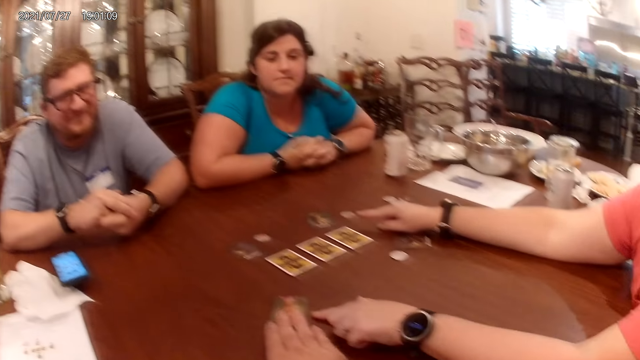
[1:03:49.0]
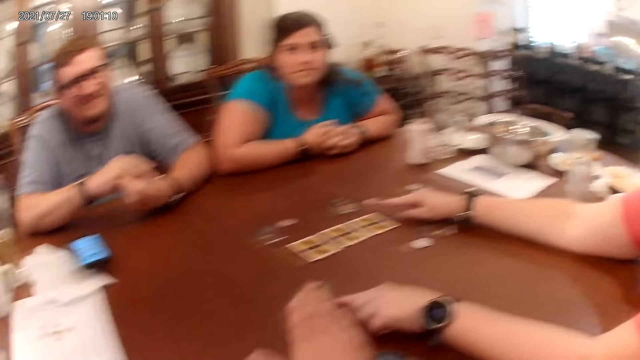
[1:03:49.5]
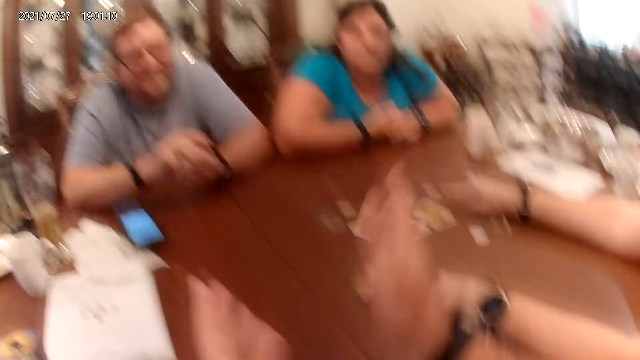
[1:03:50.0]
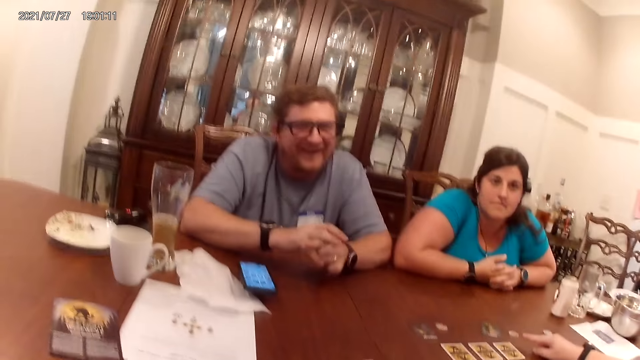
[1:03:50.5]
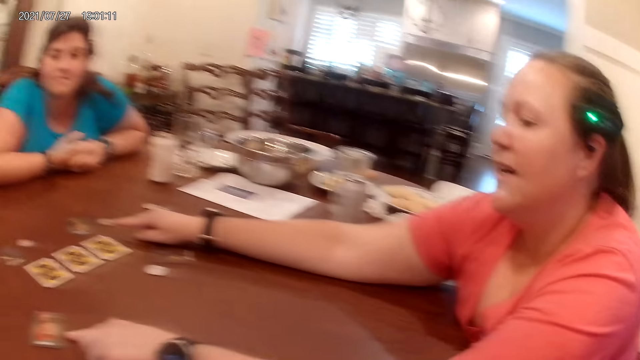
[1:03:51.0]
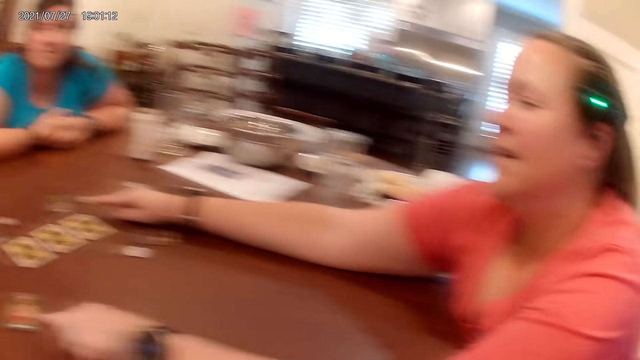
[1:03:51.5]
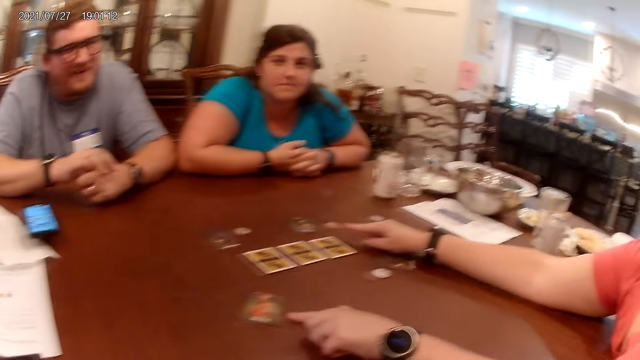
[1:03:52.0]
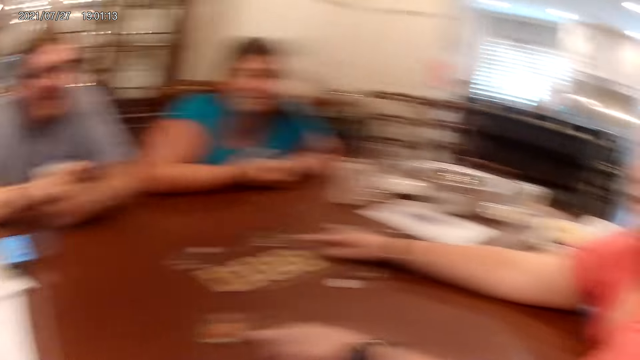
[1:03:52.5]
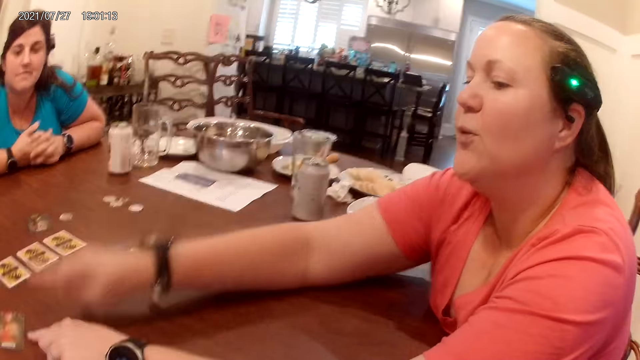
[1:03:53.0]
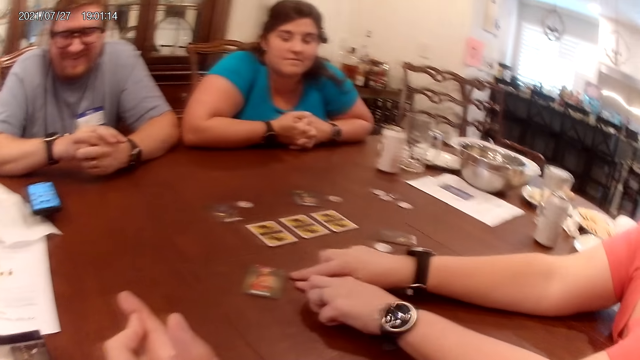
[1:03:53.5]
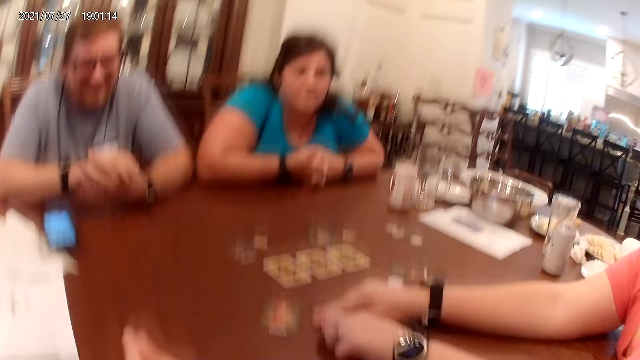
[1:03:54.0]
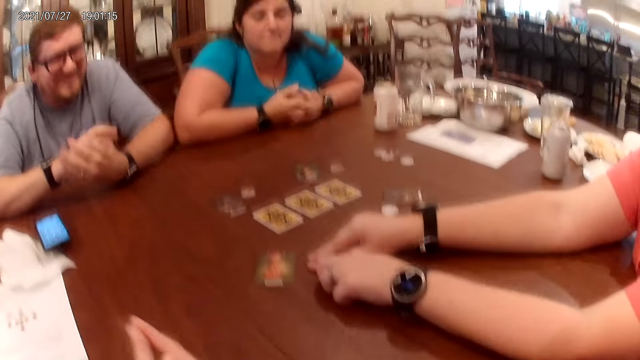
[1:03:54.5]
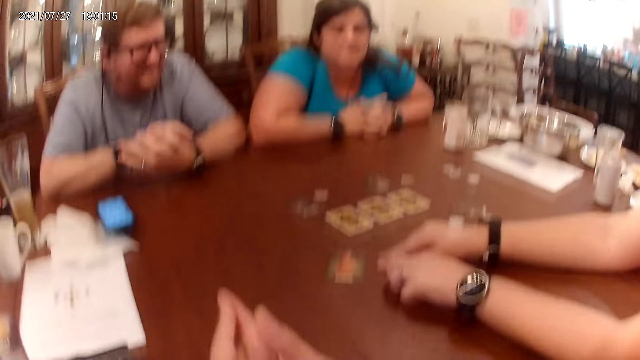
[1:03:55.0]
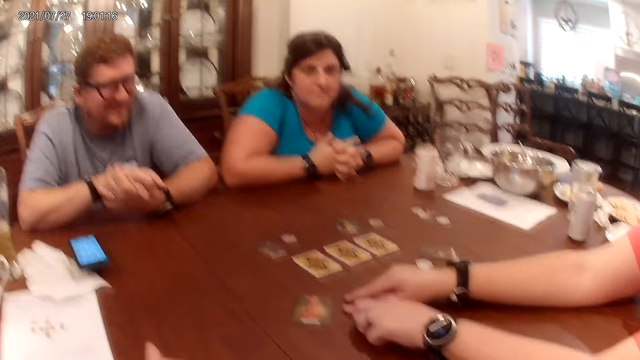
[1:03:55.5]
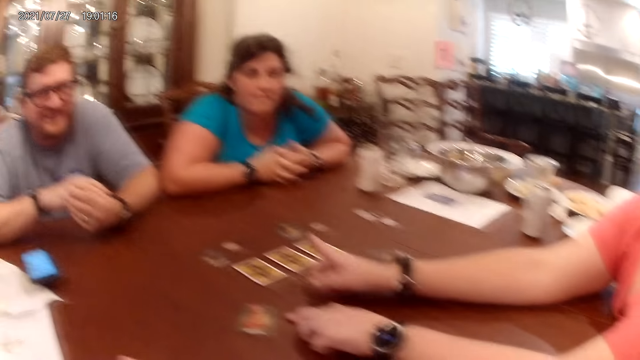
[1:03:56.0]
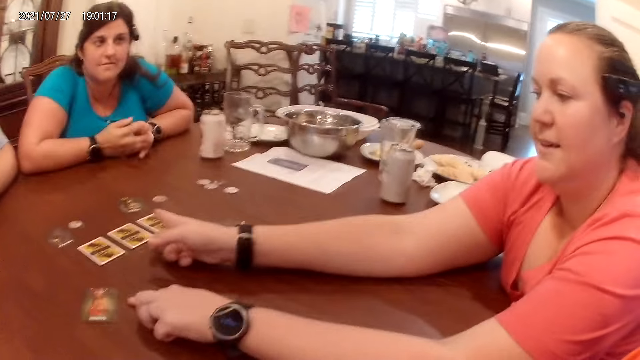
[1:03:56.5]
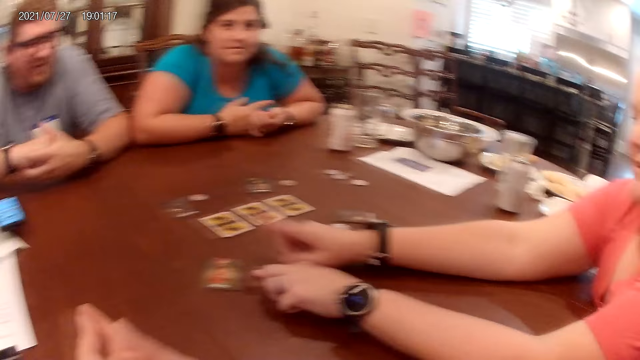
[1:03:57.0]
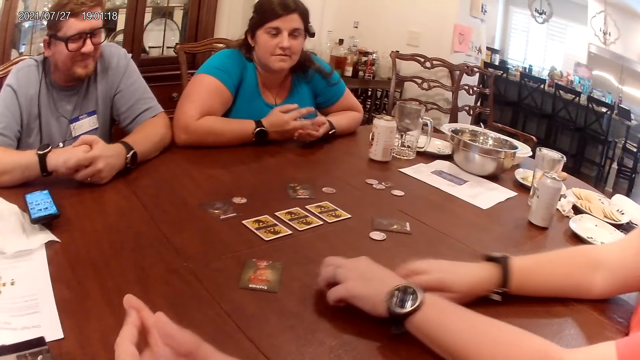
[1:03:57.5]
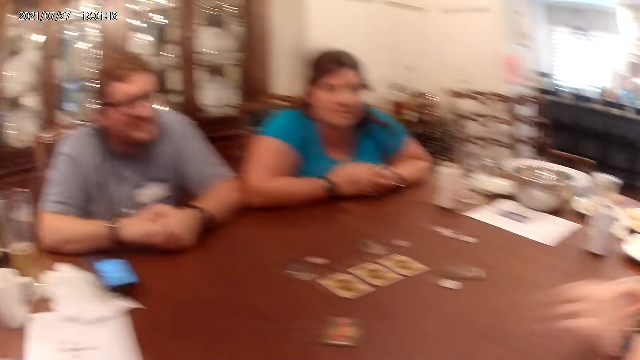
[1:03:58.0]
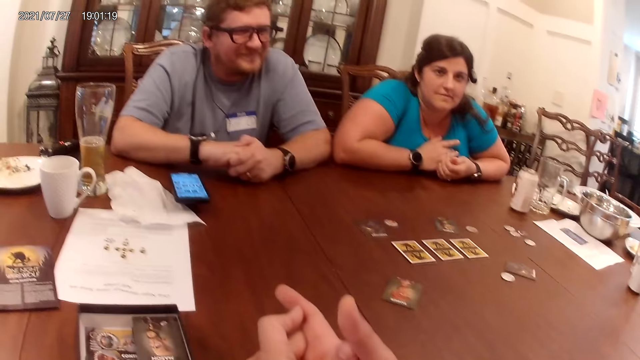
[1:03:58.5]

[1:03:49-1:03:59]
The camera wearer lifts the hands. The man converses with the camera wearer. A woman converses with the camera wearer. The woman points to a card on the table with her left hand. The camera wearer converses with the woman, another woman and the man. The first woman converses. The man converses.

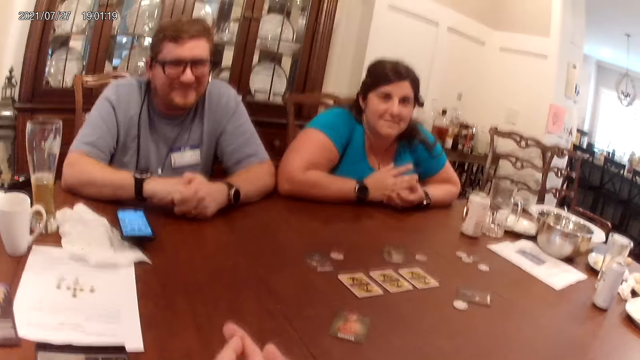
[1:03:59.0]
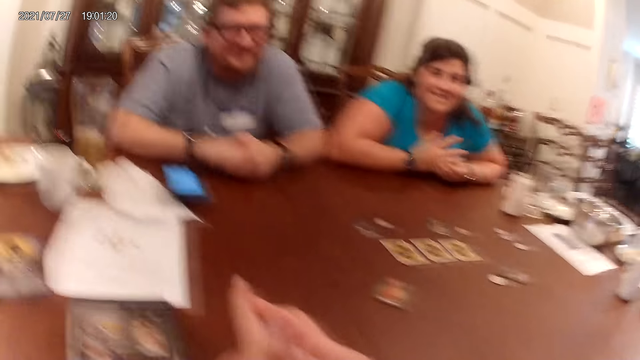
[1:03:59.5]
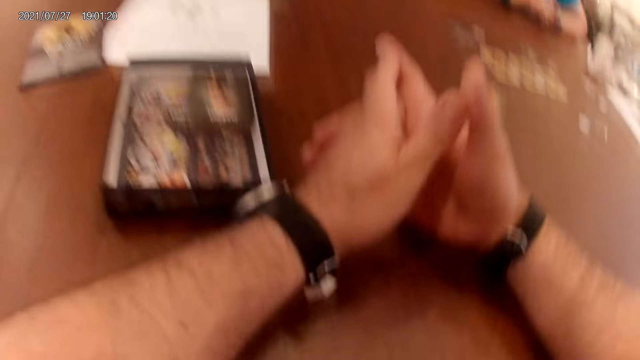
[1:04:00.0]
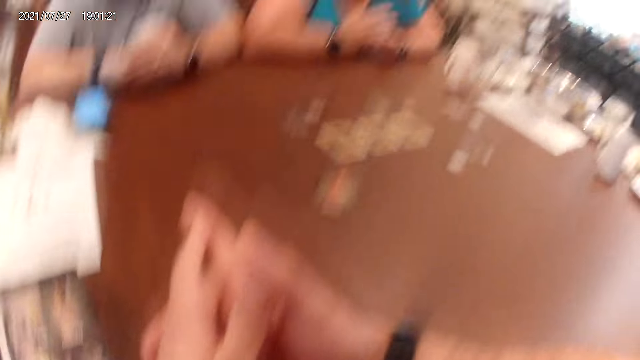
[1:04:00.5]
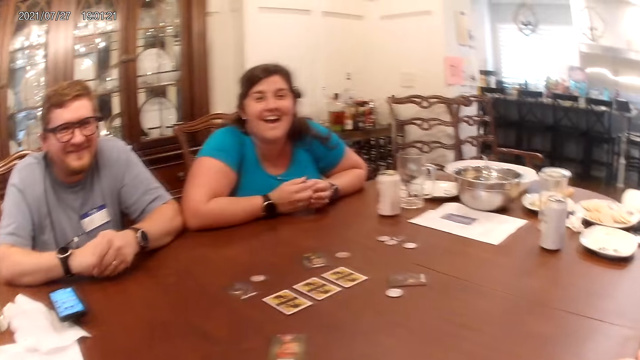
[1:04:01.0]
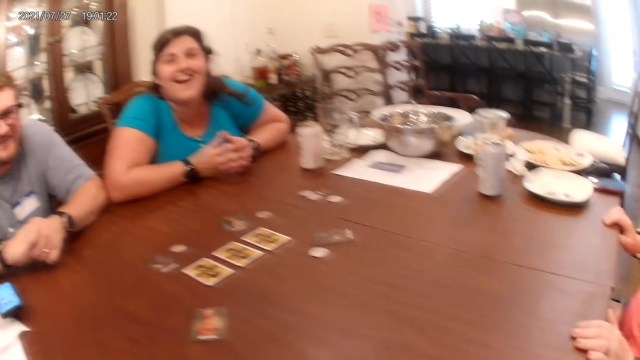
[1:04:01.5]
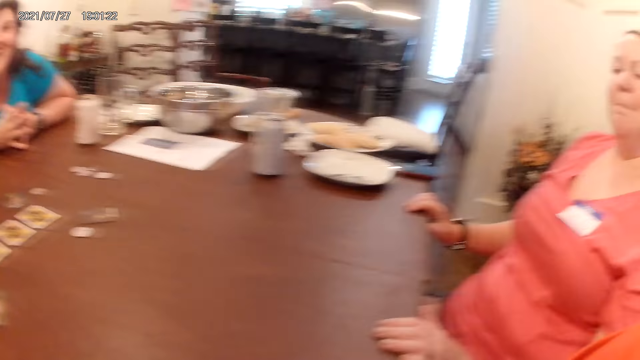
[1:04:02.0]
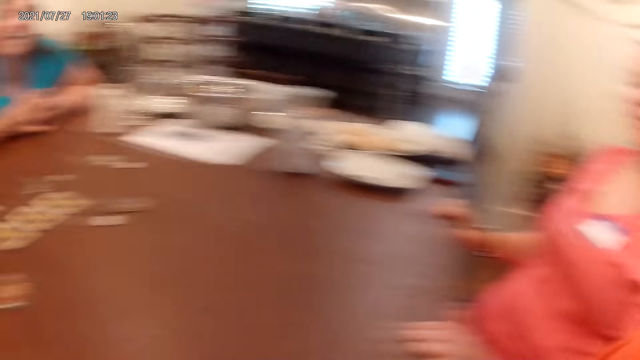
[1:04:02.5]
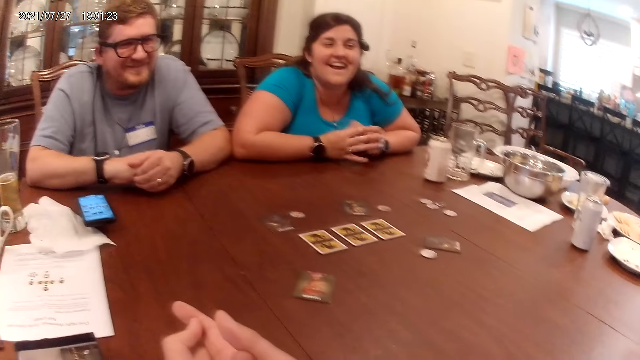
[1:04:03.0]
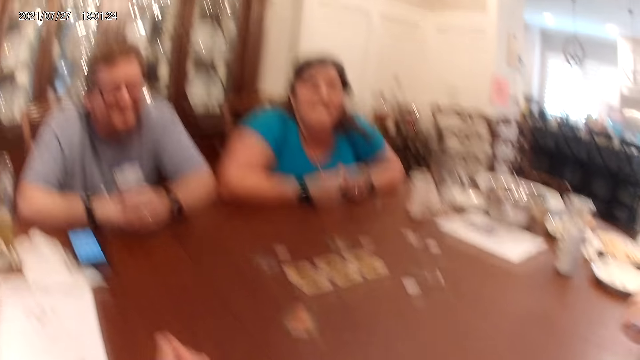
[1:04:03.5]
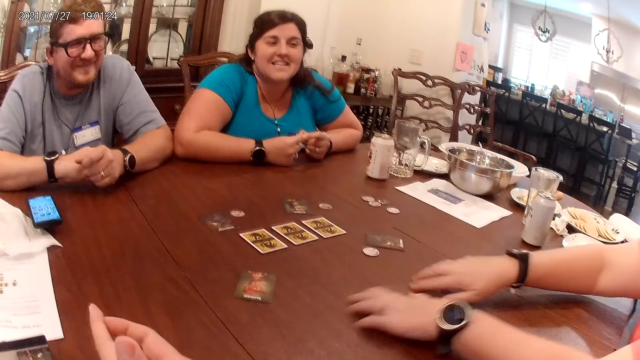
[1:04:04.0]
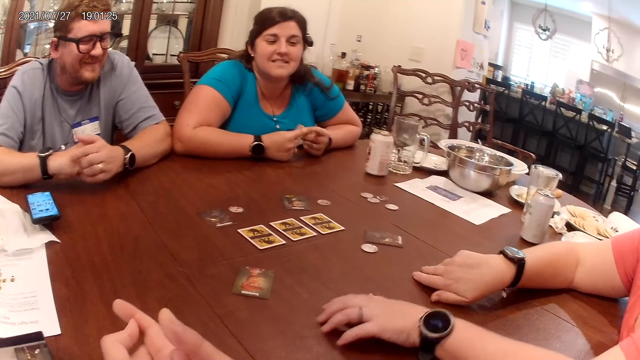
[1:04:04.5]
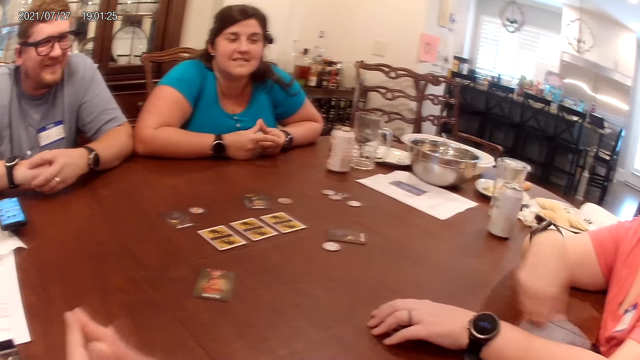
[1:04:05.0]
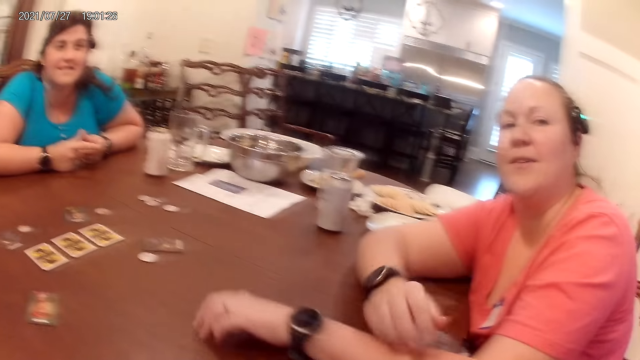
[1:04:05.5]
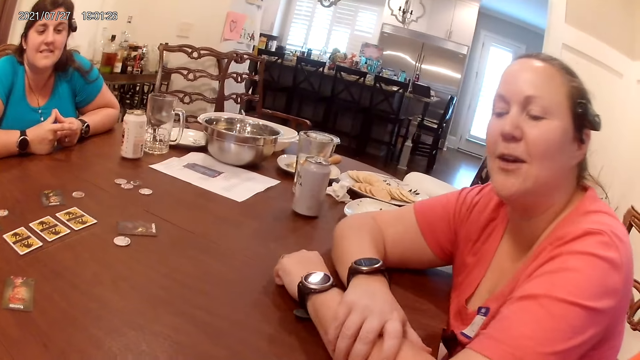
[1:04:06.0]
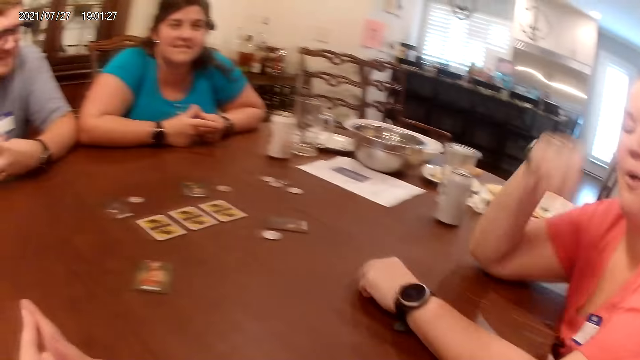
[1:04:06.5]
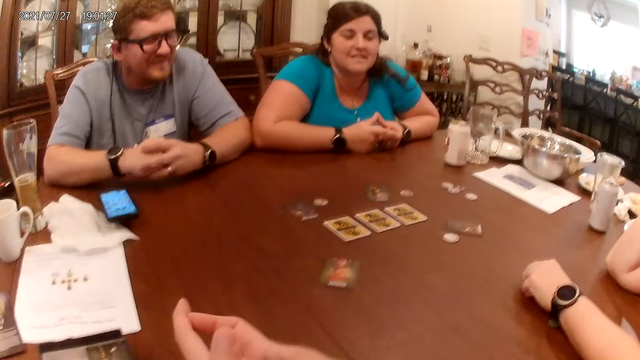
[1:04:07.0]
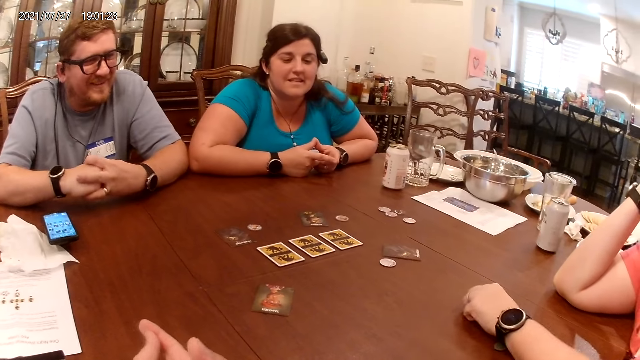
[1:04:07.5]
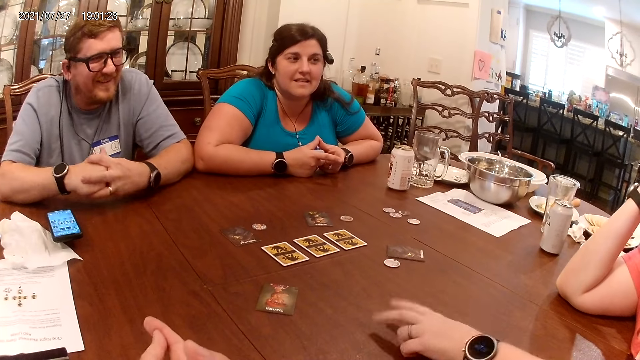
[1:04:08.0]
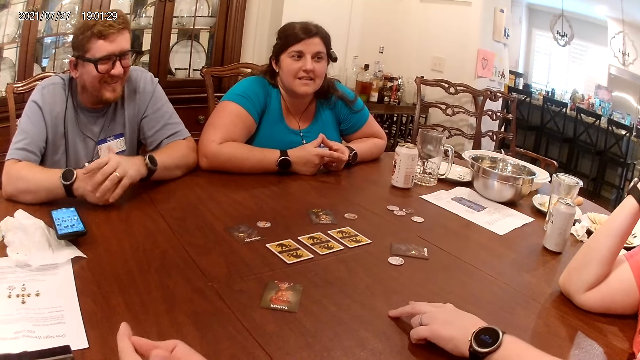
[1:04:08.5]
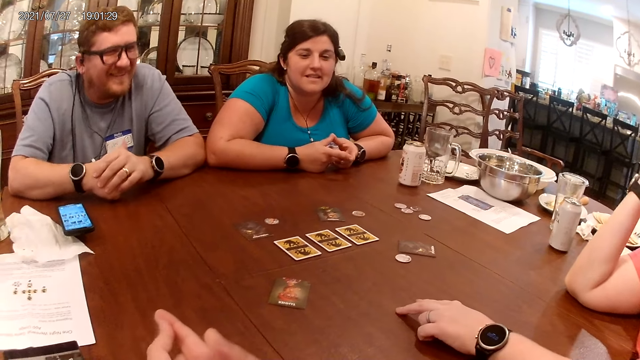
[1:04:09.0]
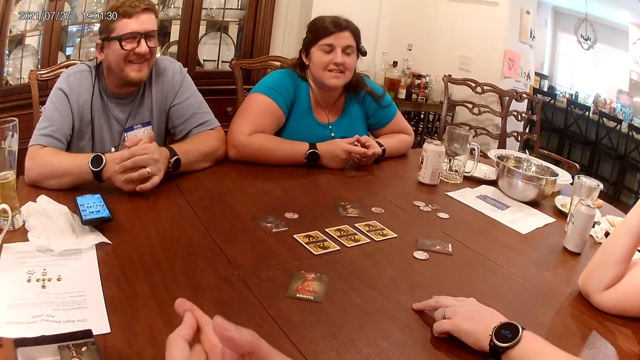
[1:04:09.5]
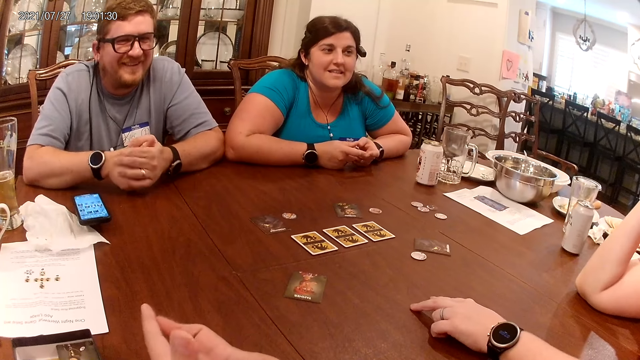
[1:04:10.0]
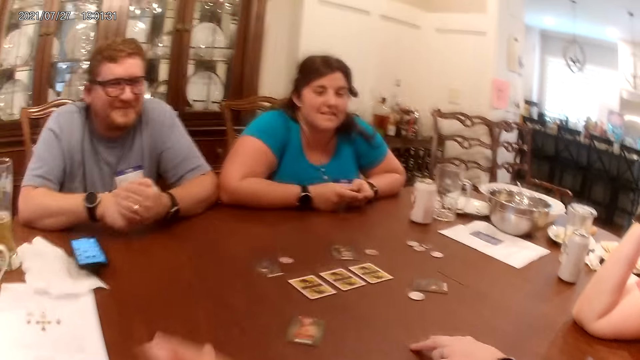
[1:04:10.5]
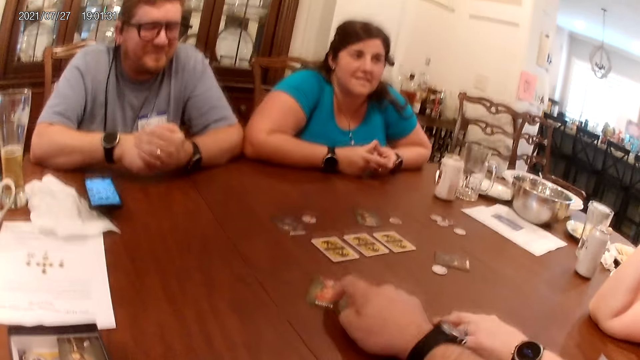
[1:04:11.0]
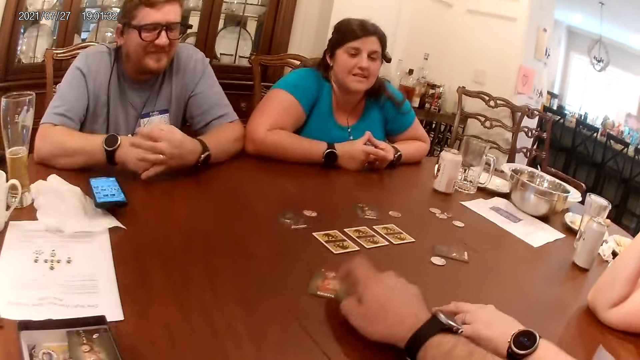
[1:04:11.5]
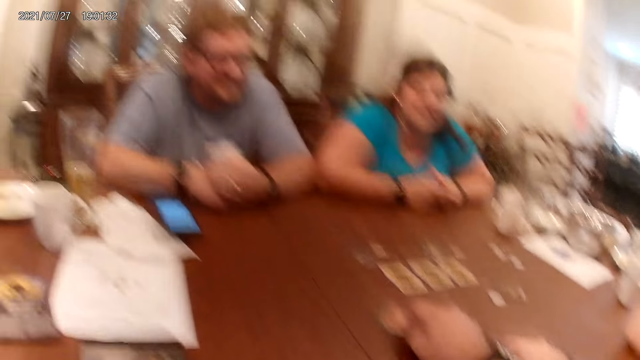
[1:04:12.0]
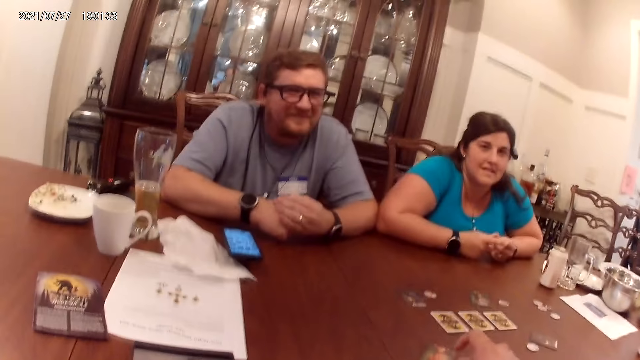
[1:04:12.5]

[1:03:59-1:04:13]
The camera wearer converses. A lady laughs. The camera wearer looks around. A woman converses with him. The camera wearer converses with the woman, another woman and a man. He touches the card on the table with his right hand.
